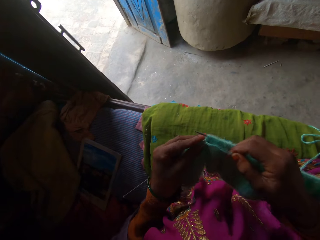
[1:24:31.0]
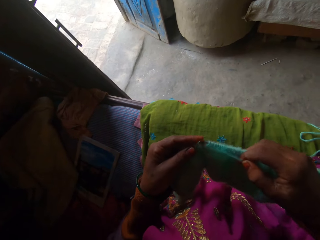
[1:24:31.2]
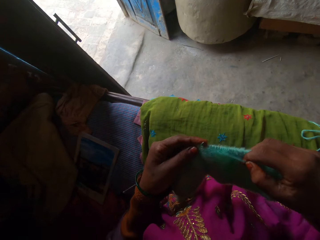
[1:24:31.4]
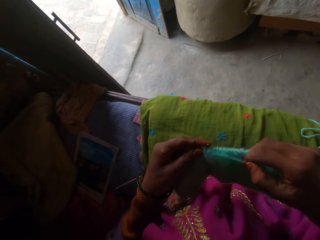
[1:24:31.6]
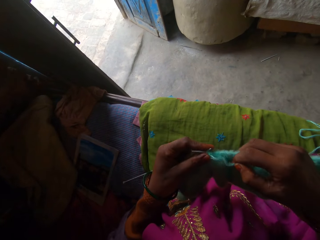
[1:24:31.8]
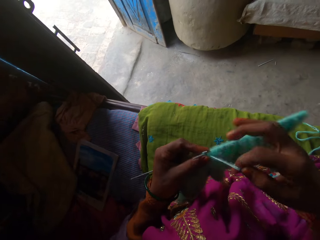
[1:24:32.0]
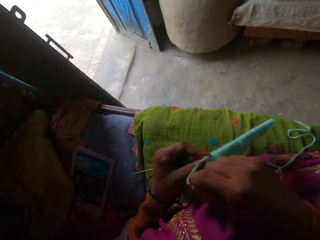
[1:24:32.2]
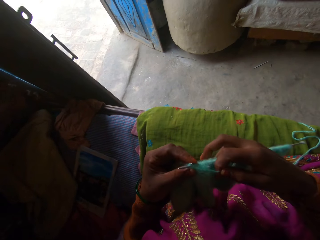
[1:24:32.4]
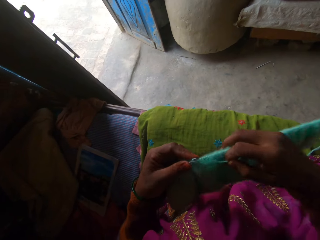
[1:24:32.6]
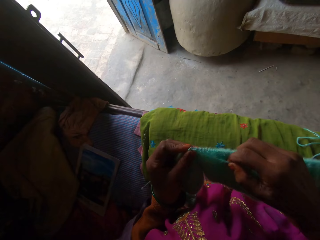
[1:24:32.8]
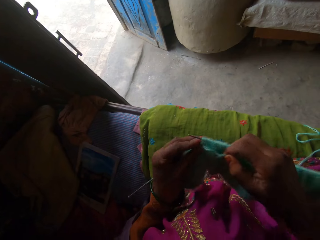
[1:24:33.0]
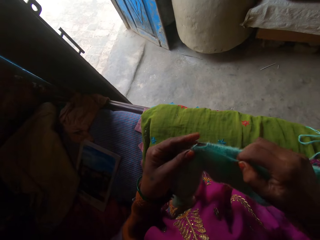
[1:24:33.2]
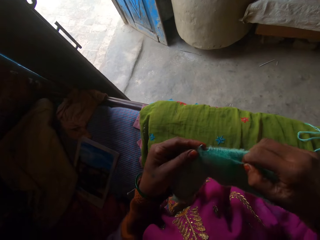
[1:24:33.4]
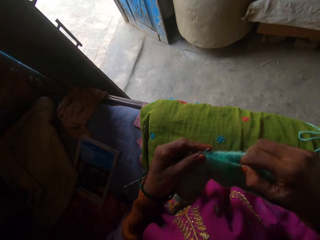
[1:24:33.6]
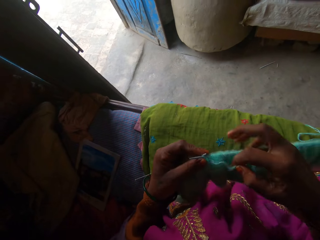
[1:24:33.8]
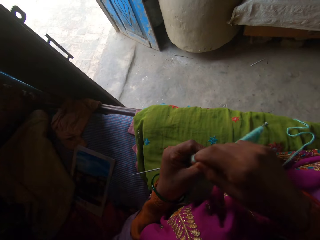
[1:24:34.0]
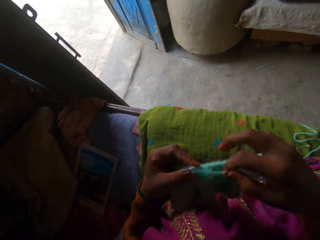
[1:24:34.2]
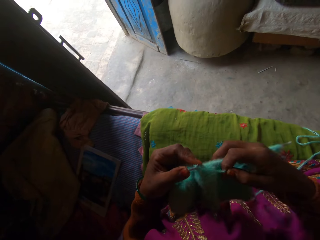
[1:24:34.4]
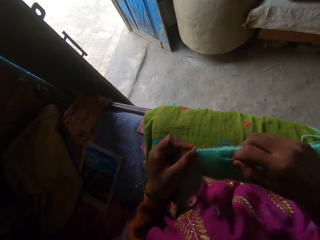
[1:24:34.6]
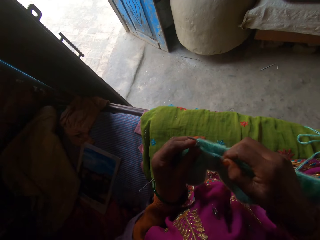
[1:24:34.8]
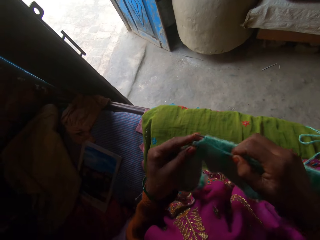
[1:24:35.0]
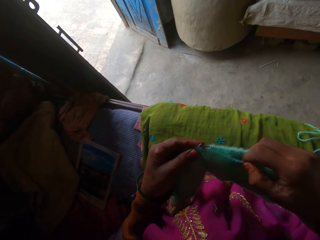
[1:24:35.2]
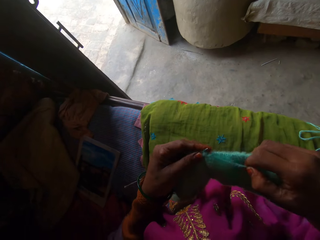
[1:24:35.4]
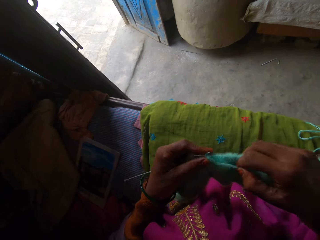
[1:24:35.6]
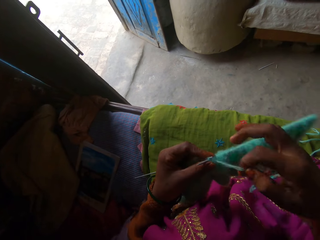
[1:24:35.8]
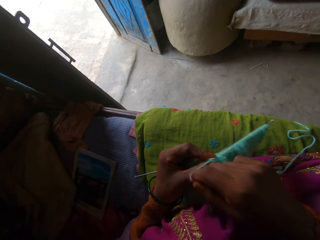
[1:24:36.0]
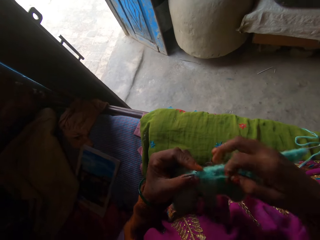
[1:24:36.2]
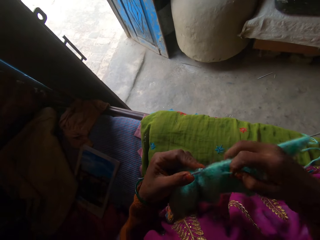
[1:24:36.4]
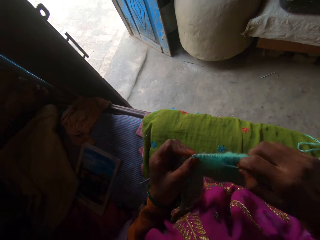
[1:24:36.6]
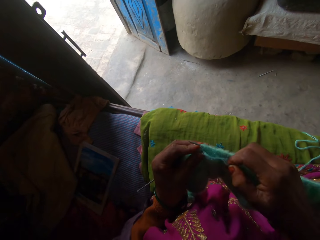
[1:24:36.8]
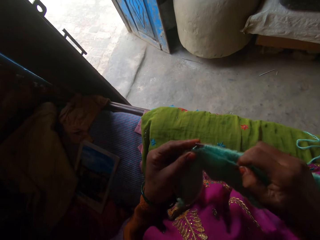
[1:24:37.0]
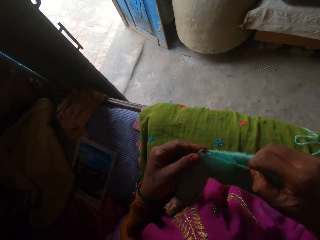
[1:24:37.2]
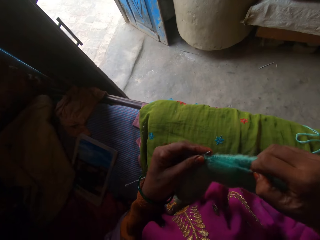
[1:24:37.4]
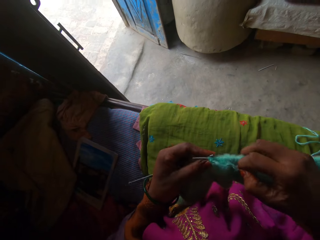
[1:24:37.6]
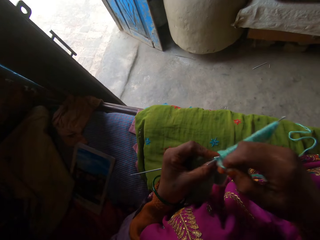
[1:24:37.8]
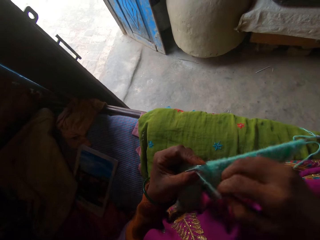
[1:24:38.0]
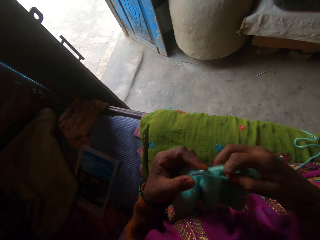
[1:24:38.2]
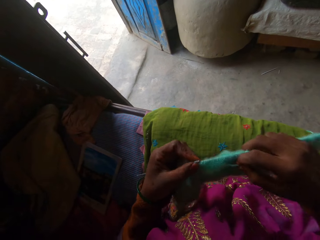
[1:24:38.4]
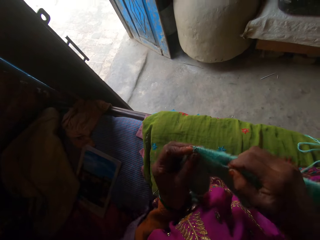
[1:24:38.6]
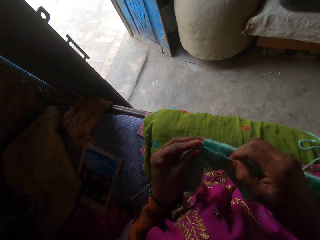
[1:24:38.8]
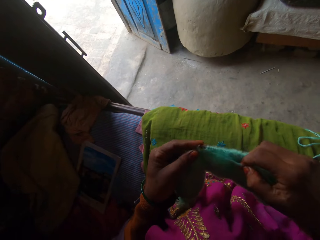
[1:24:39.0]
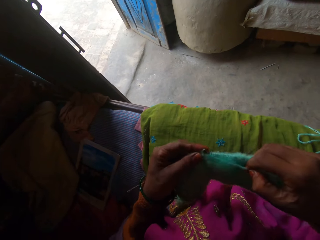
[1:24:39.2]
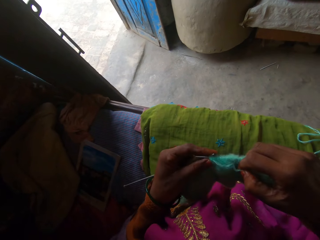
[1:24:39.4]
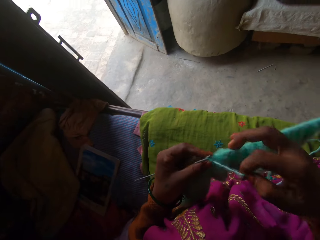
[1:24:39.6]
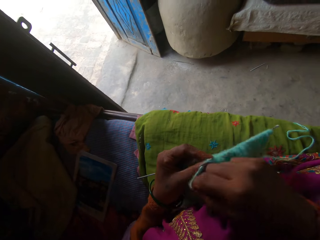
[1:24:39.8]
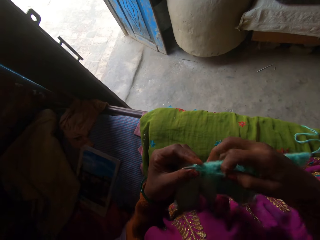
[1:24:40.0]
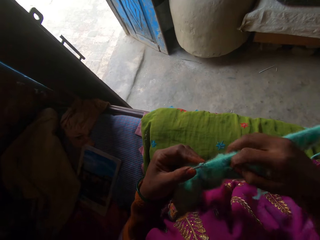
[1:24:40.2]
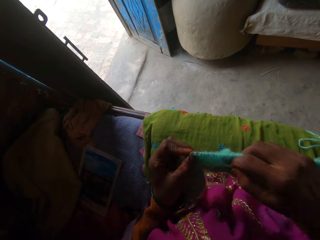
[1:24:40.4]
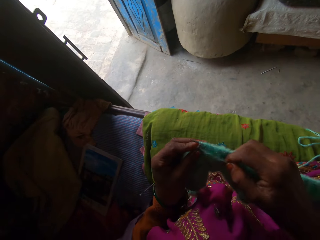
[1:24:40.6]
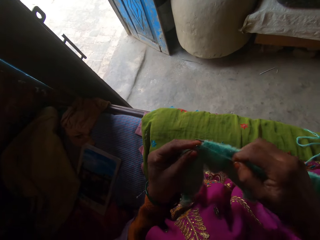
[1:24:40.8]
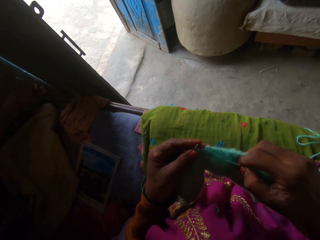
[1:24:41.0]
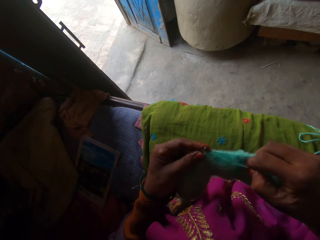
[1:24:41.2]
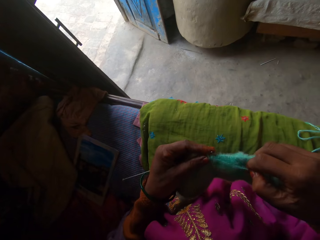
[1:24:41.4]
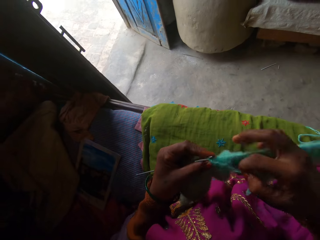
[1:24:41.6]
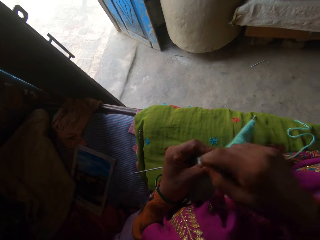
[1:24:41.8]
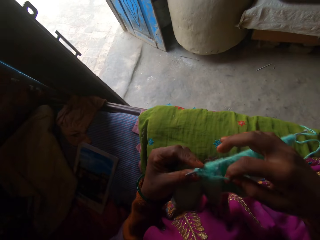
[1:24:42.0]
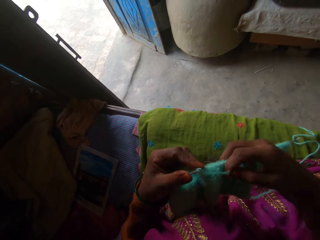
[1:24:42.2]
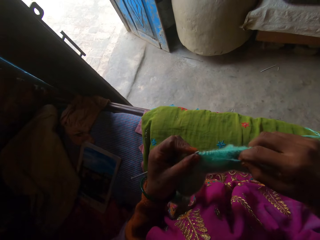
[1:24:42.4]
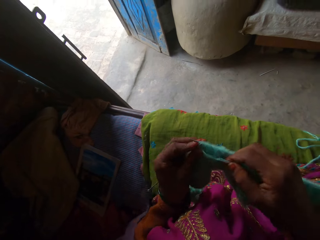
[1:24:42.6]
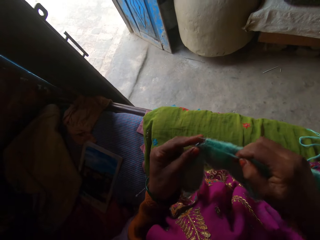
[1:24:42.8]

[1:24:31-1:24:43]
The camera wearer weaves the cloth.

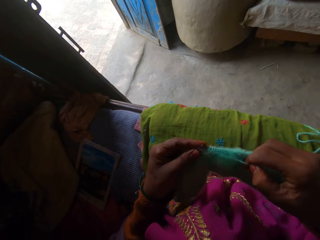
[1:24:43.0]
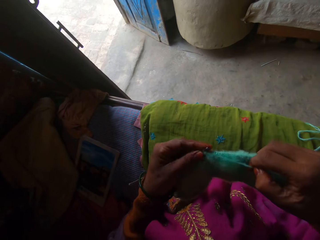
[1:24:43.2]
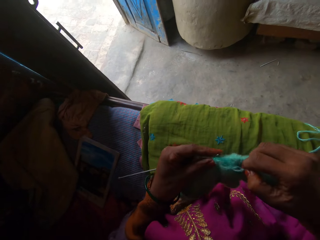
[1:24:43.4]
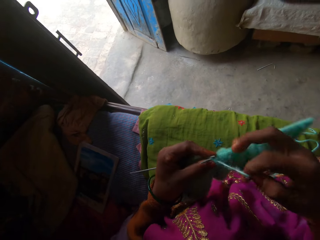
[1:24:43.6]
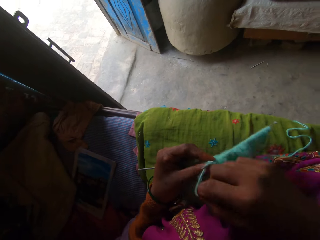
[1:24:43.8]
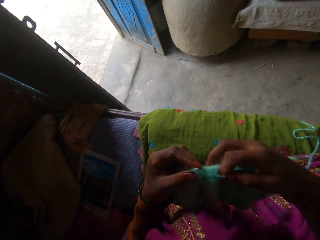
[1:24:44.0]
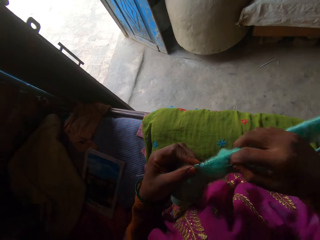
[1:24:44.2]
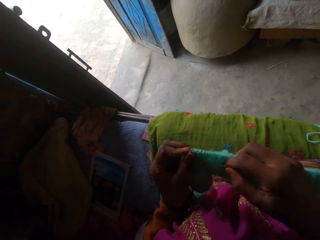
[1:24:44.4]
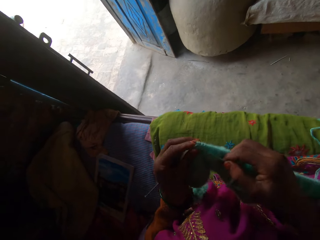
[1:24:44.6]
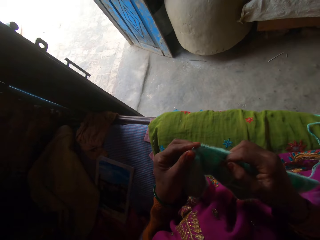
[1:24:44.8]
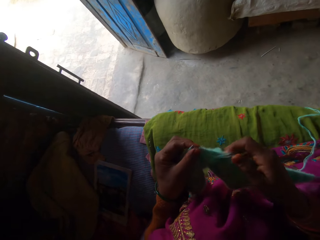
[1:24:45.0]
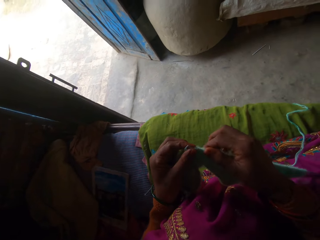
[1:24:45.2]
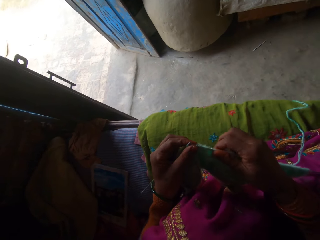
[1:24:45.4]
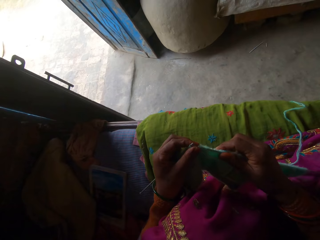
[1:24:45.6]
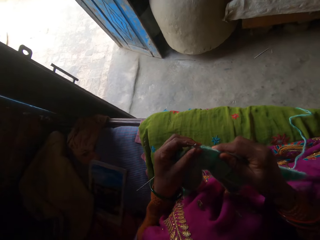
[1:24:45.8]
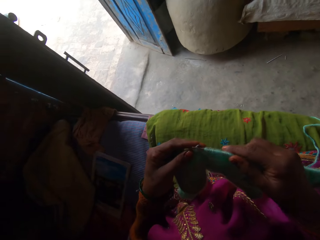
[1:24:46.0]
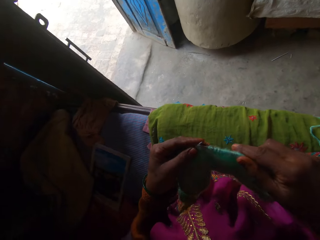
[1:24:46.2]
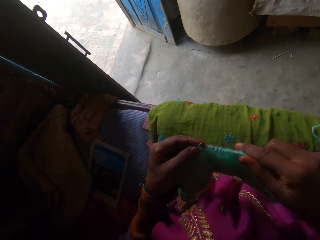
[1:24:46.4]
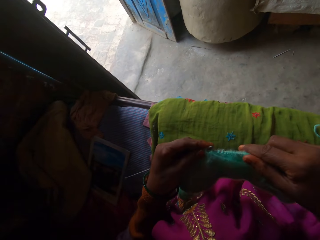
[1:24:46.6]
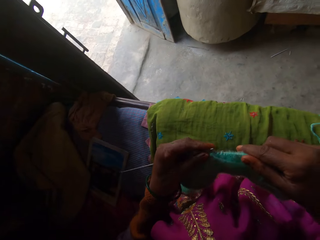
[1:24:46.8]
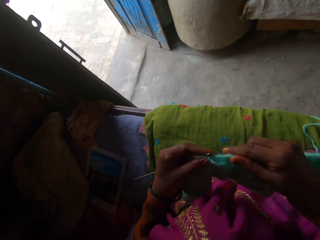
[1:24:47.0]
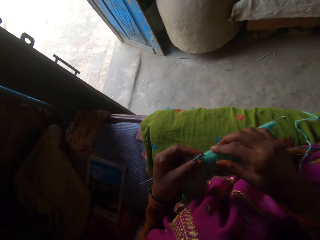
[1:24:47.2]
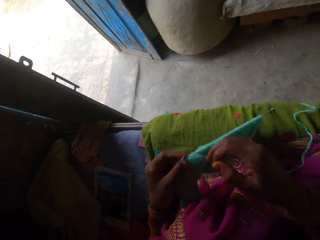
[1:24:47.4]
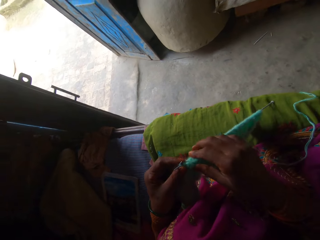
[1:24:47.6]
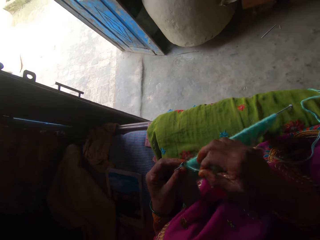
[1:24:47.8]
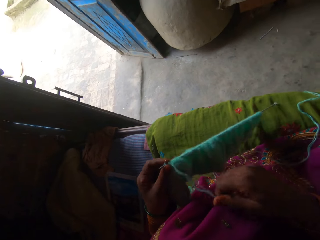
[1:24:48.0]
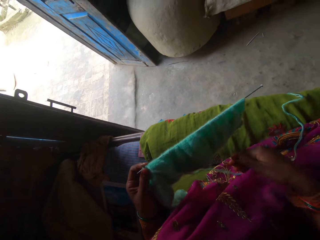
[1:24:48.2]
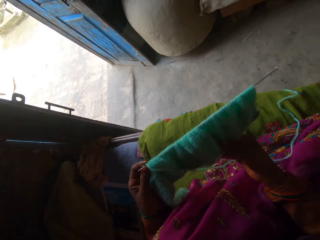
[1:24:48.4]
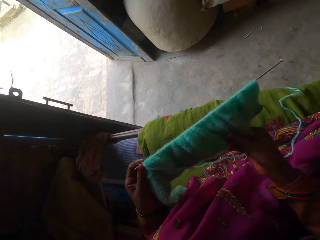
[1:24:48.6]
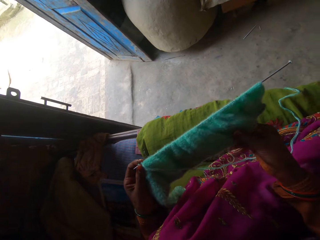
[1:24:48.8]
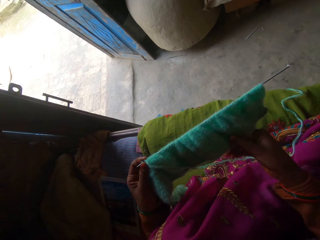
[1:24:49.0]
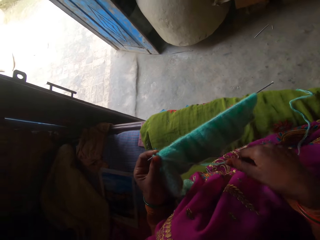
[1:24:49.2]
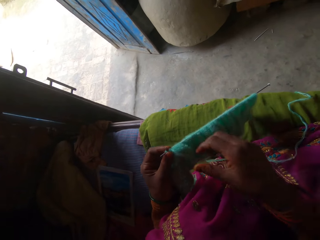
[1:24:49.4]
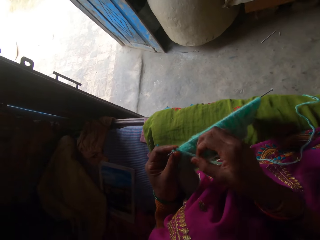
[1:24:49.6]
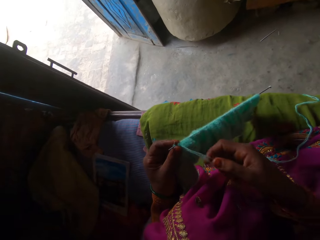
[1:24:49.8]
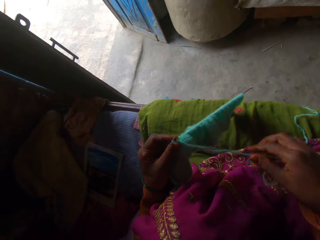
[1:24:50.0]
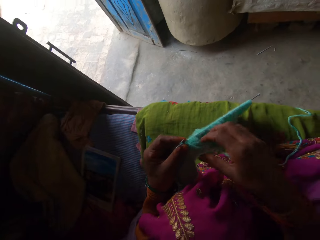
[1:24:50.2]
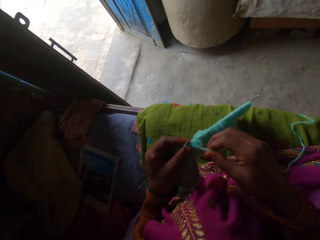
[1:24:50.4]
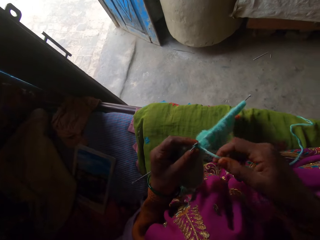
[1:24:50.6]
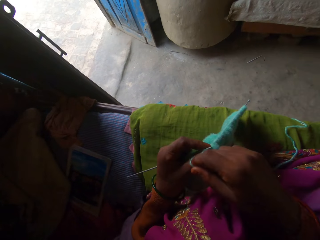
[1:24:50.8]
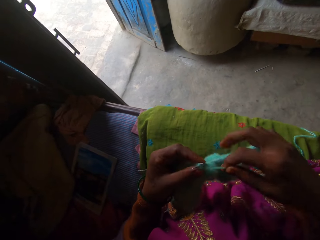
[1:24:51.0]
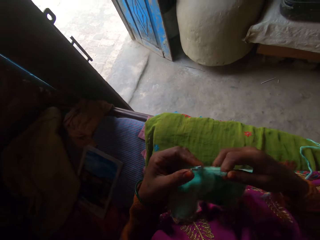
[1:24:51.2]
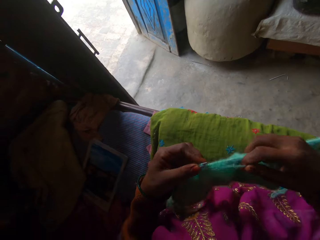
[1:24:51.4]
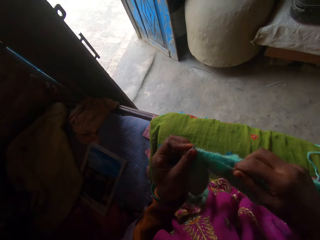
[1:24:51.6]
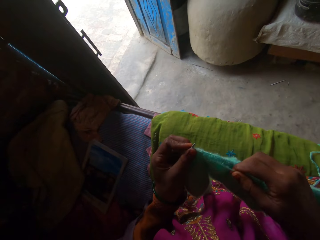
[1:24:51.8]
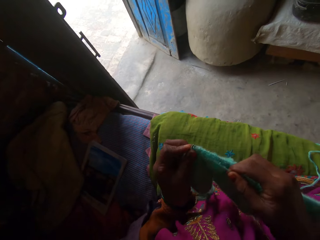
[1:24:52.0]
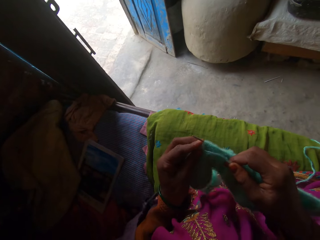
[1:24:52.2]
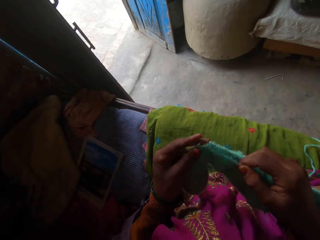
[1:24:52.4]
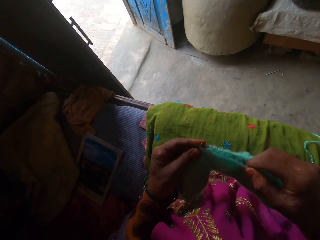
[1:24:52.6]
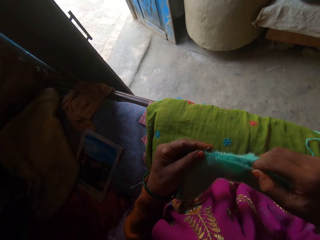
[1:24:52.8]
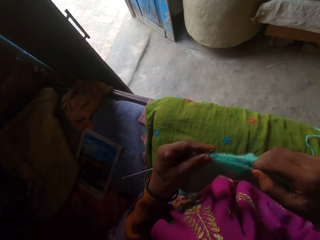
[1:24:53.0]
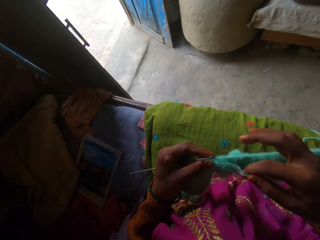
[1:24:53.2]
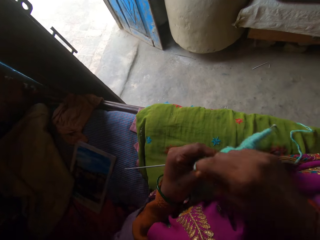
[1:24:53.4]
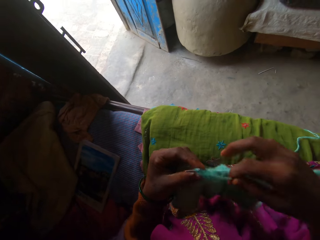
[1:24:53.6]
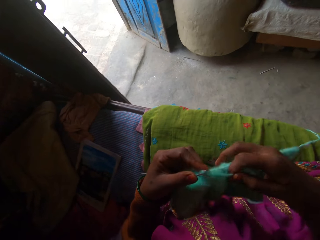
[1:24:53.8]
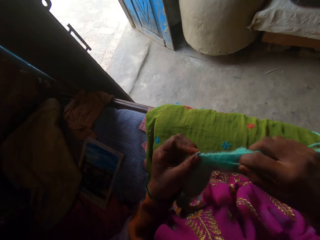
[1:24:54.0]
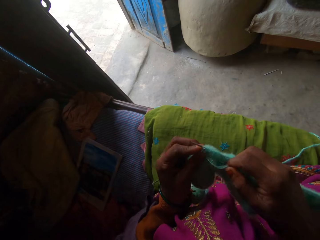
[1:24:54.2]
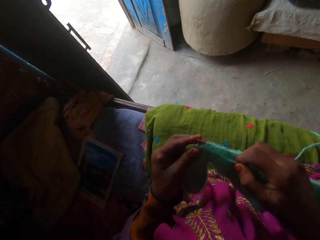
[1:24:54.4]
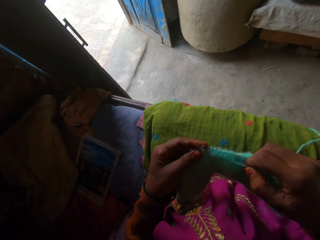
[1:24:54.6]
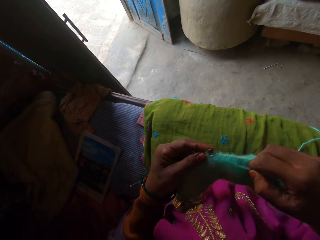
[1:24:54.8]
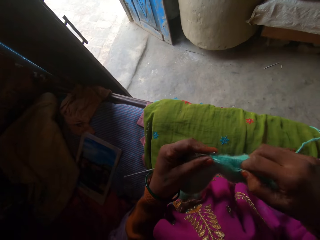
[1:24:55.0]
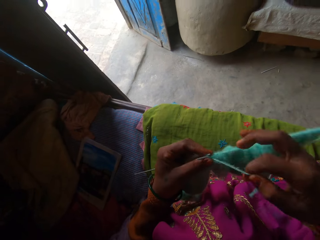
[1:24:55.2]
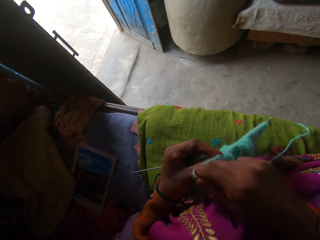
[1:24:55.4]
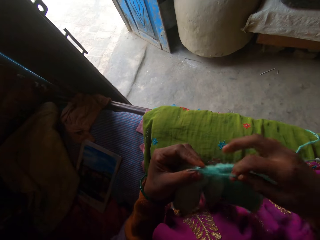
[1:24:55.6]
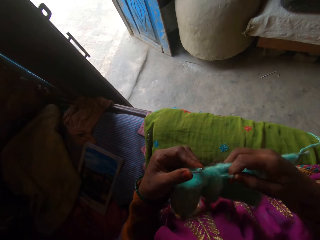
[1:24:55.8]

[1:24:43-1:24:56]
The camera wearer adjusts the yarn in the knitting piece with her right hand. She knits with the yarn and the pair of knitting needles in her hands.
